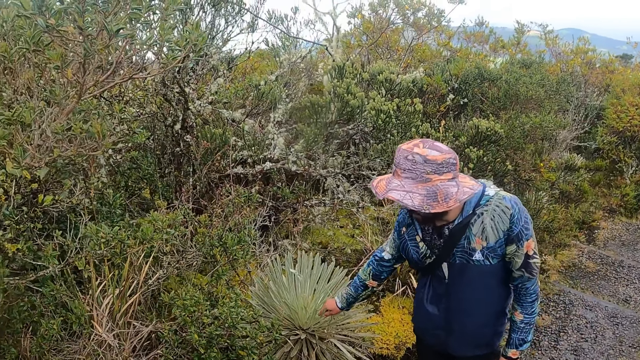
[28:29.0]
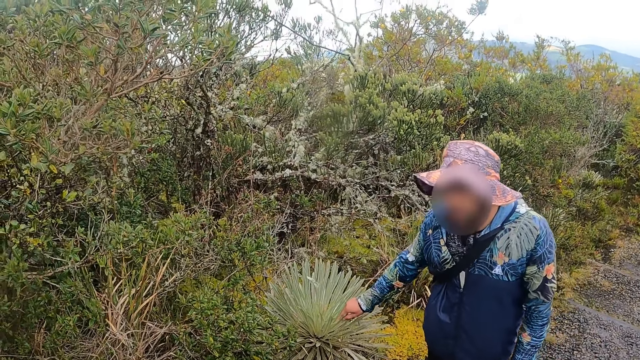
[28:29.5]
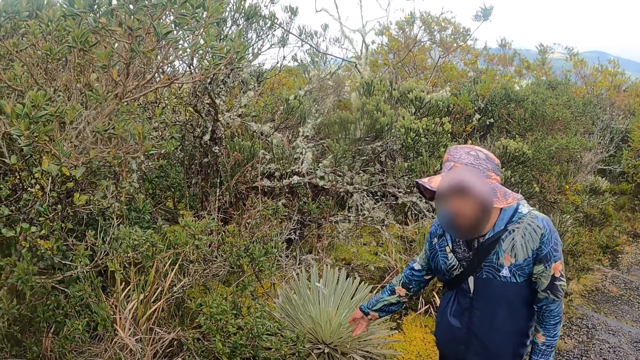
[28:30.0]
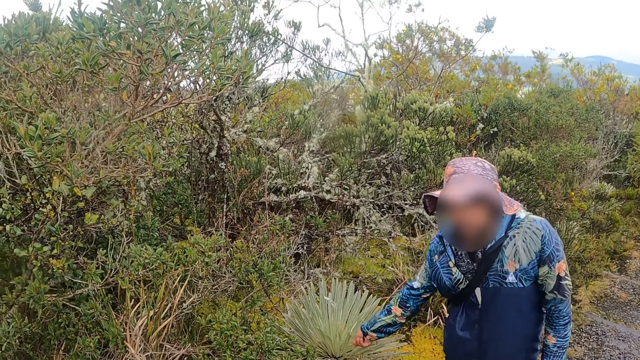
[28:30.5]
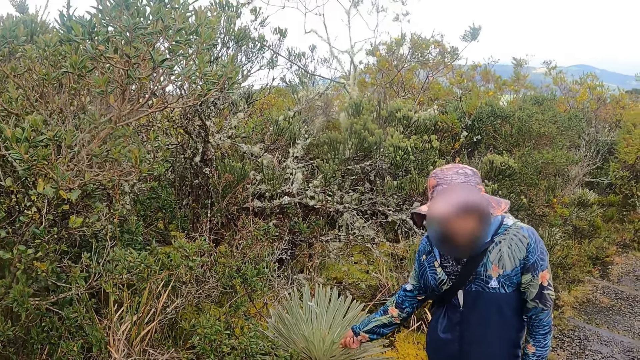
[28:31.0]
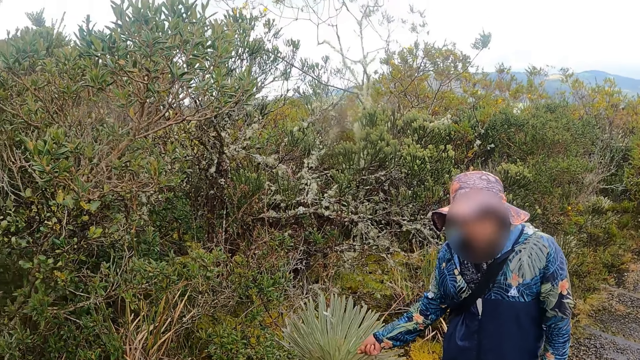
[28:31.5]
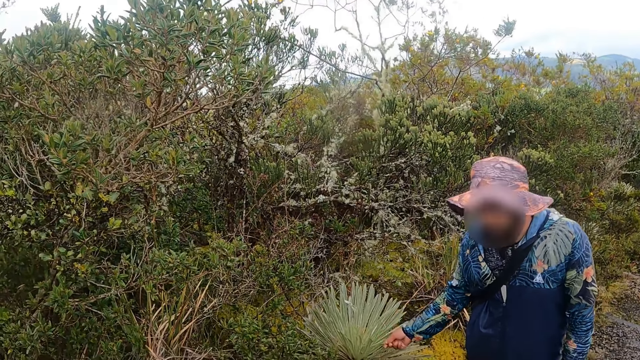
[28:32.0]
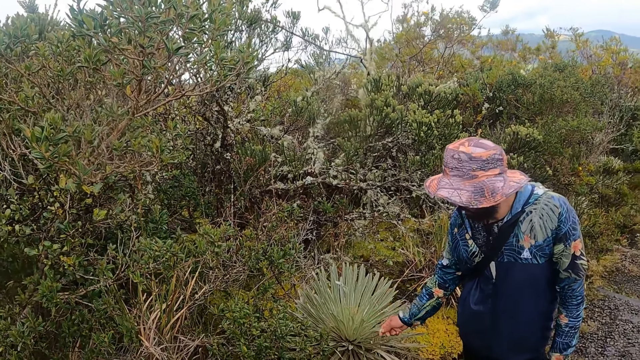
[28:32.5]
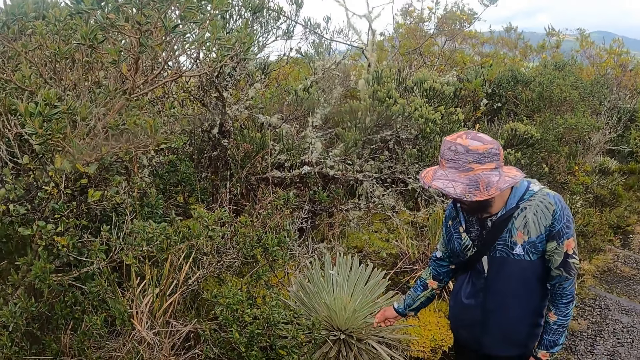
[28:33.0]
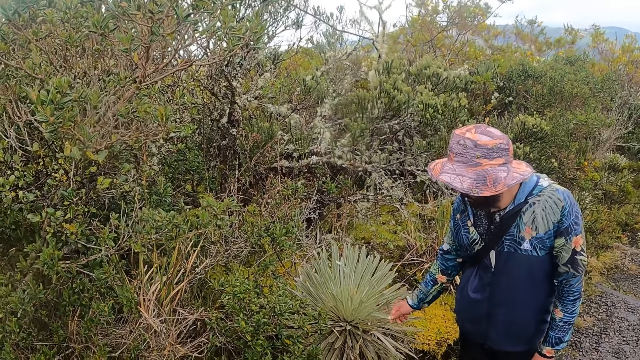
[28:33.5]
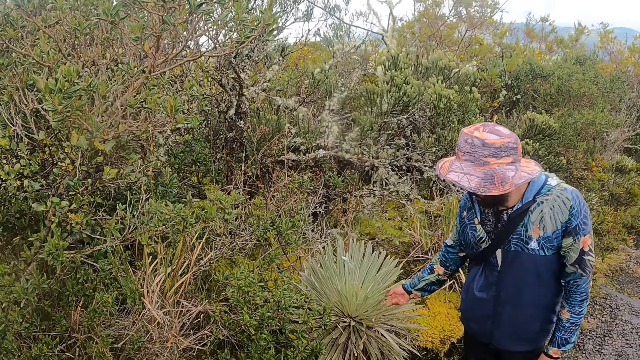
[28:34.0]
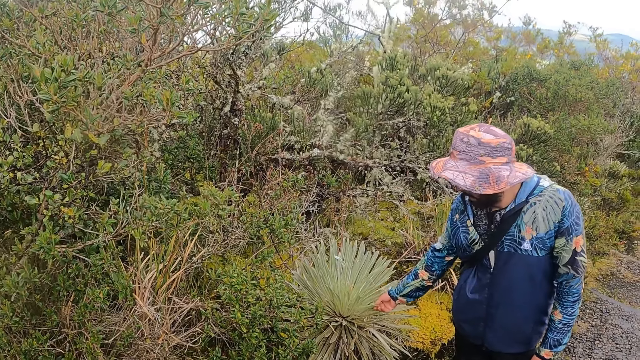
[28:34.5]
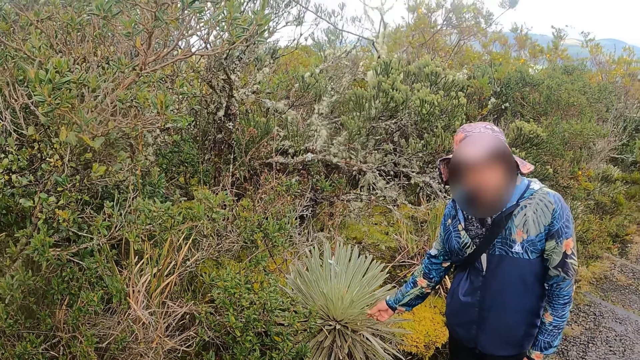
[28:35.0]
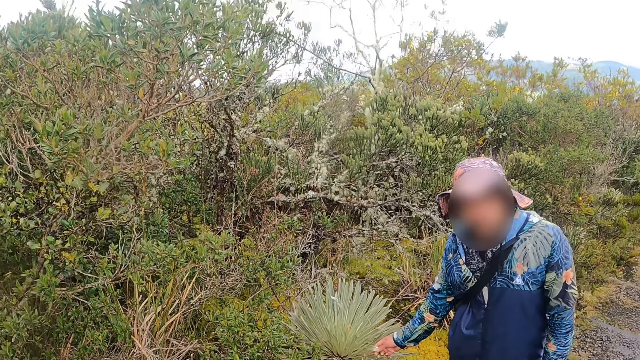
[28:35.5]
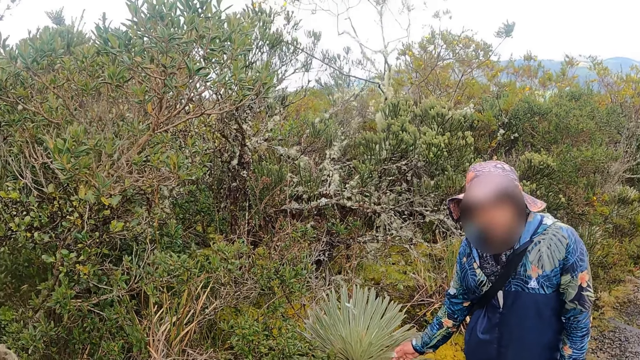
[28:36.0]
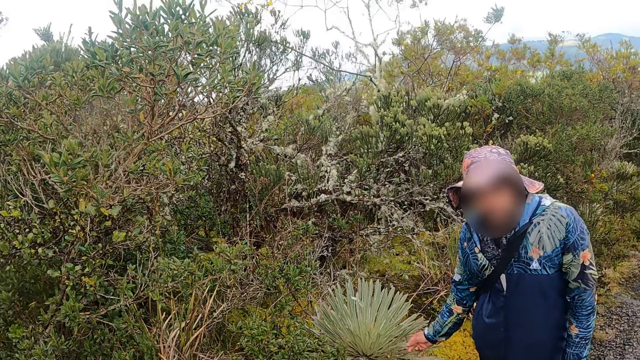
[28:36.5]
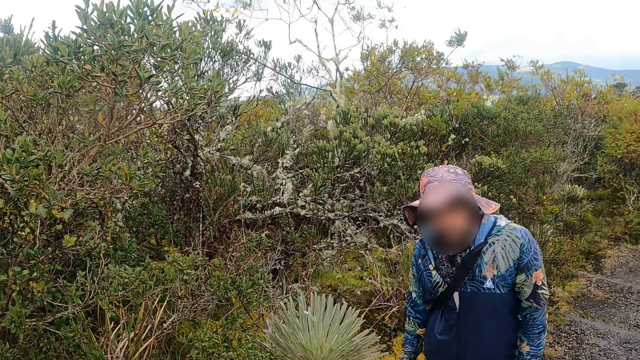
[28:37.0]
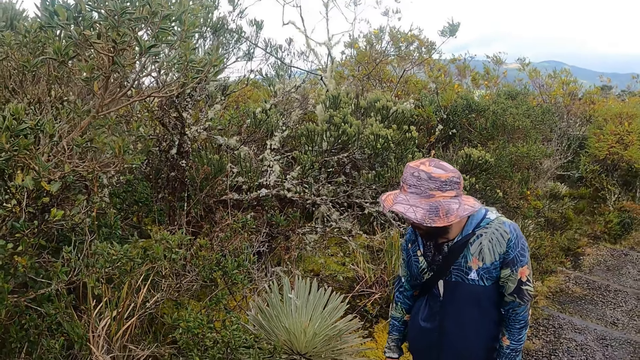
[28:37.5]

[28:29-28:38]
A man touches the plant. He nods his head.

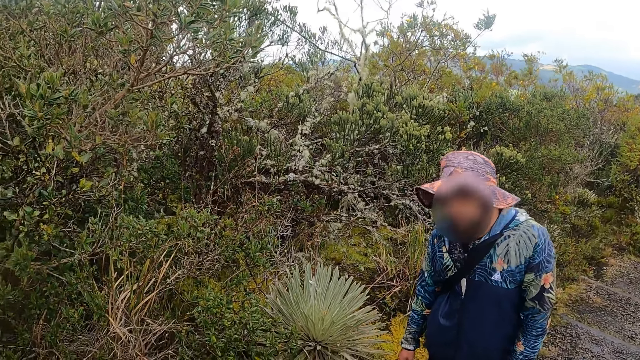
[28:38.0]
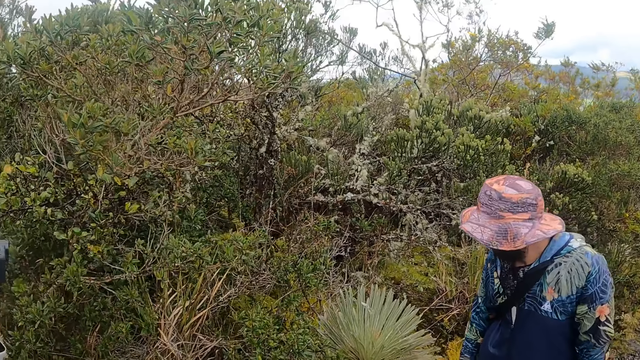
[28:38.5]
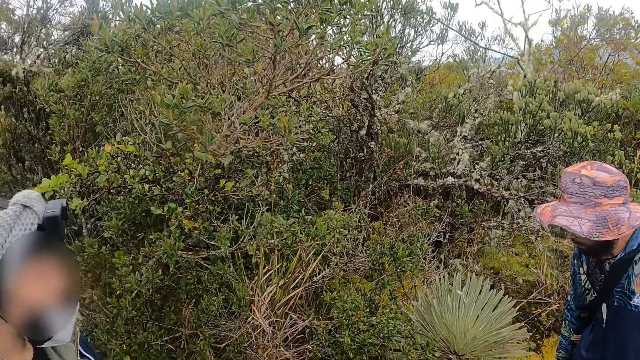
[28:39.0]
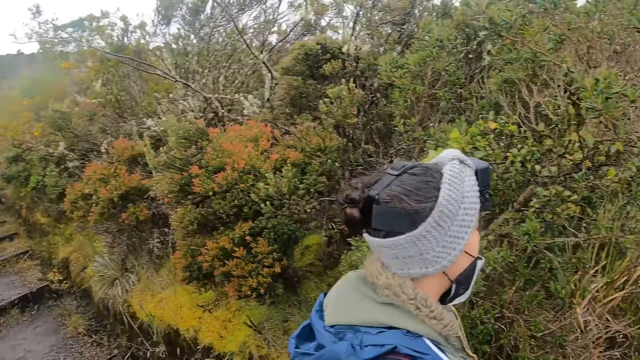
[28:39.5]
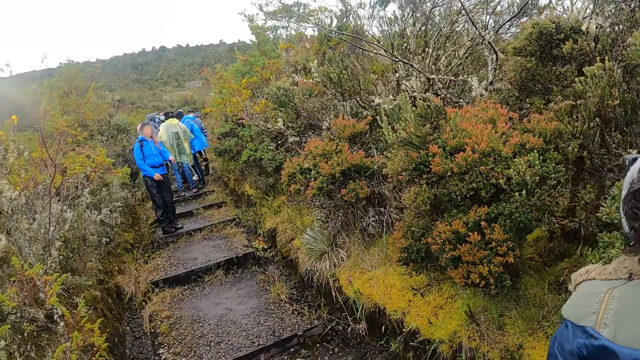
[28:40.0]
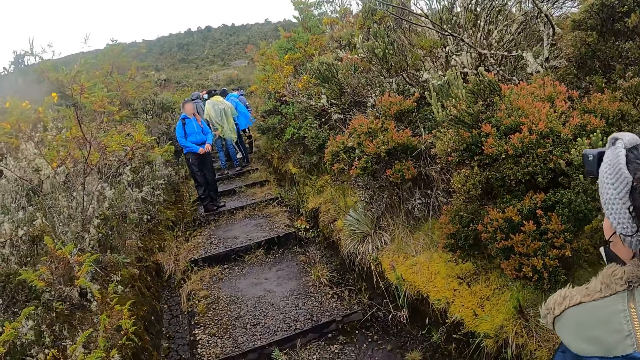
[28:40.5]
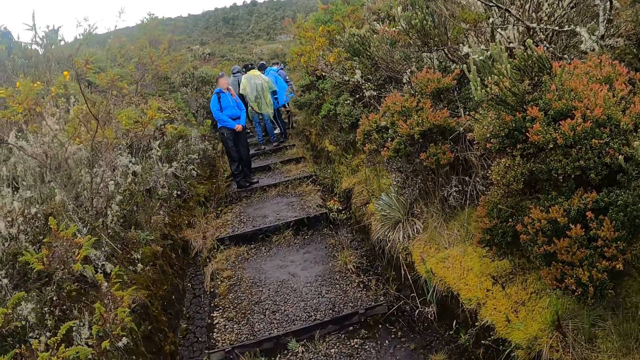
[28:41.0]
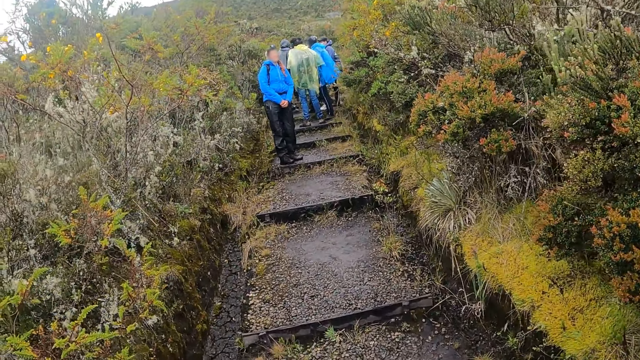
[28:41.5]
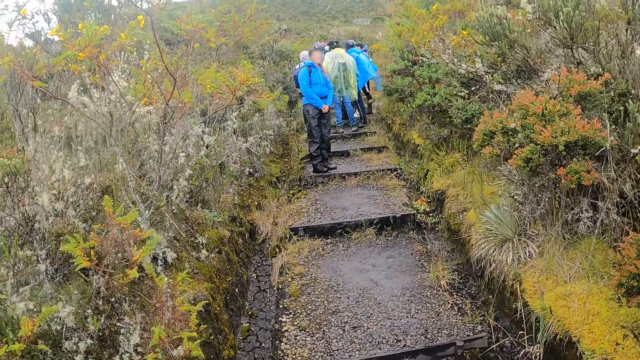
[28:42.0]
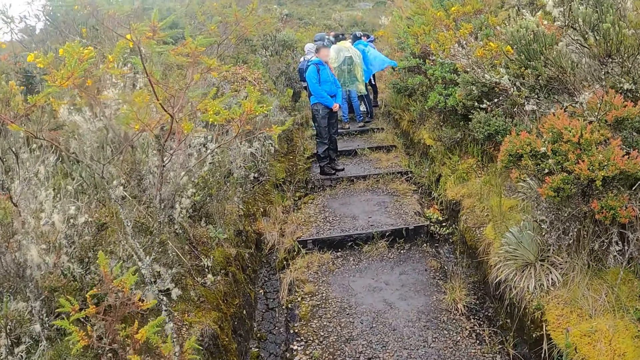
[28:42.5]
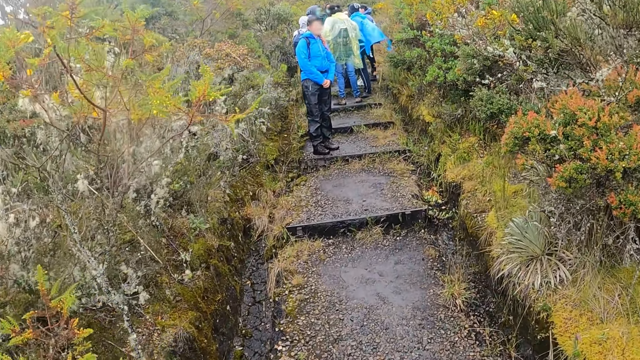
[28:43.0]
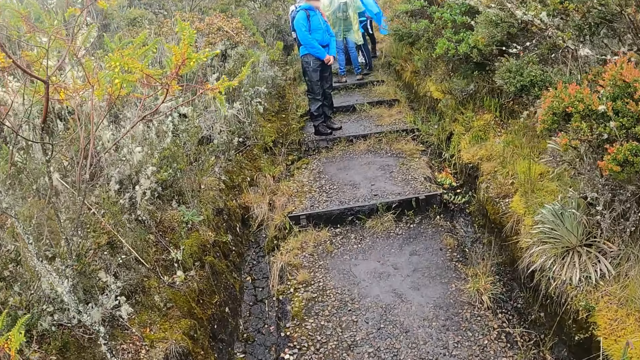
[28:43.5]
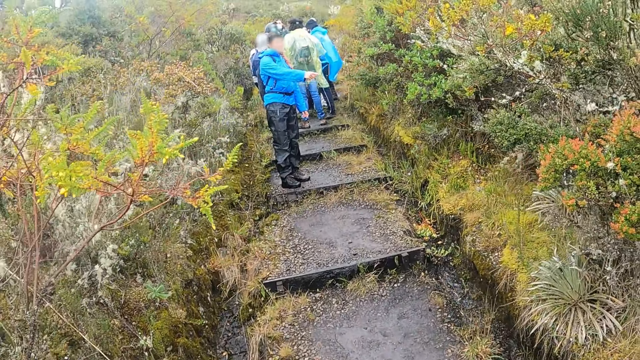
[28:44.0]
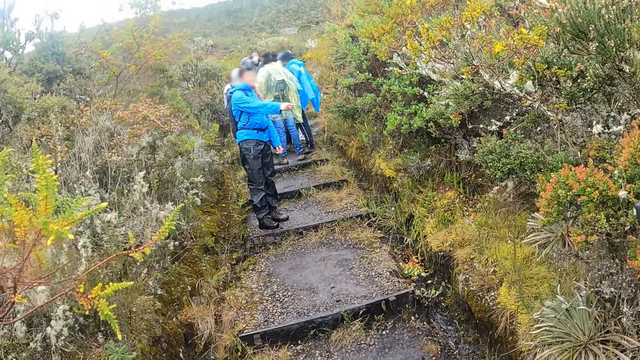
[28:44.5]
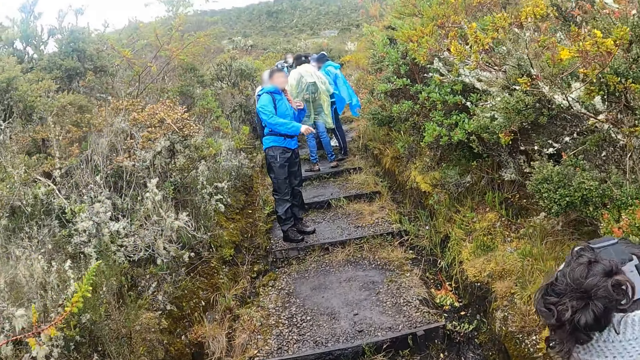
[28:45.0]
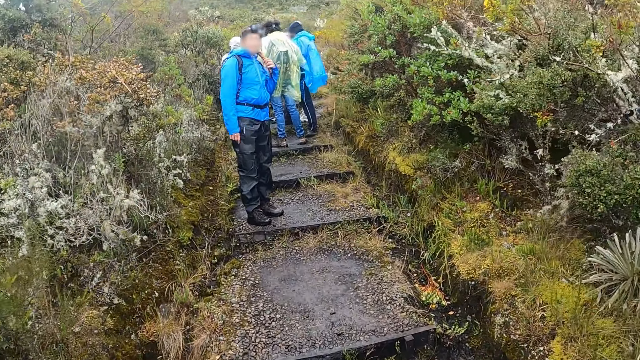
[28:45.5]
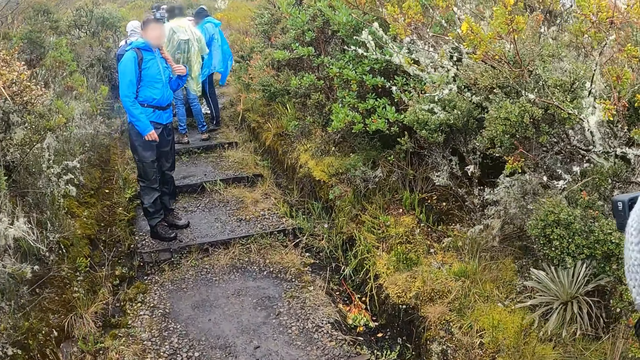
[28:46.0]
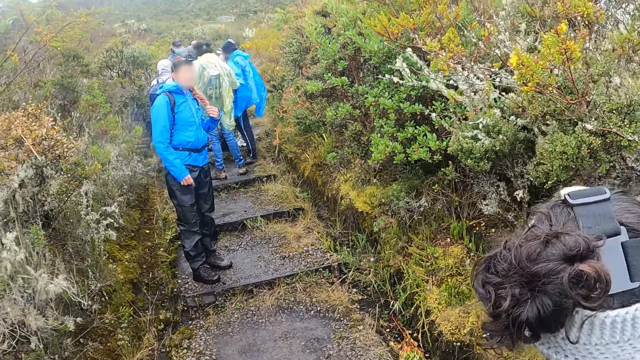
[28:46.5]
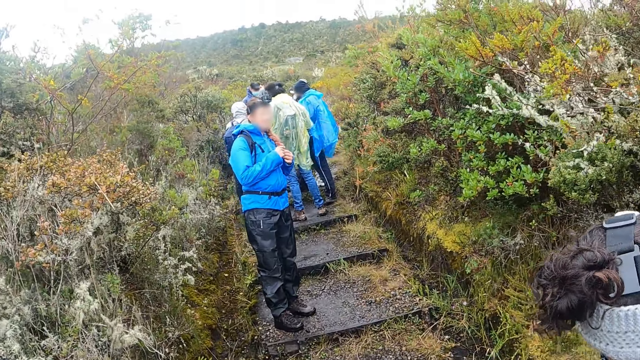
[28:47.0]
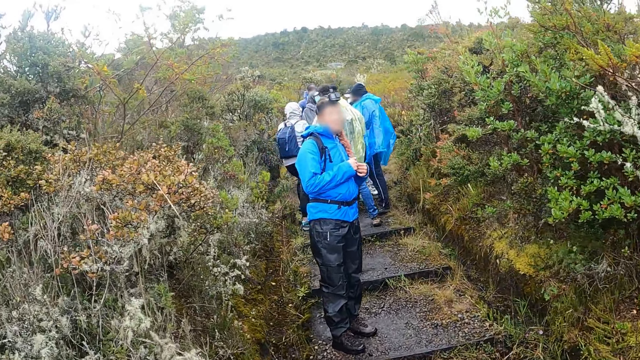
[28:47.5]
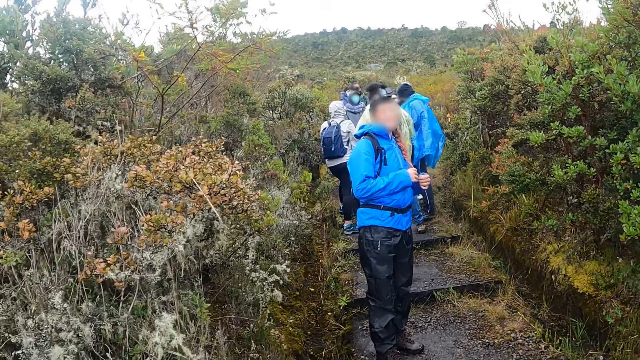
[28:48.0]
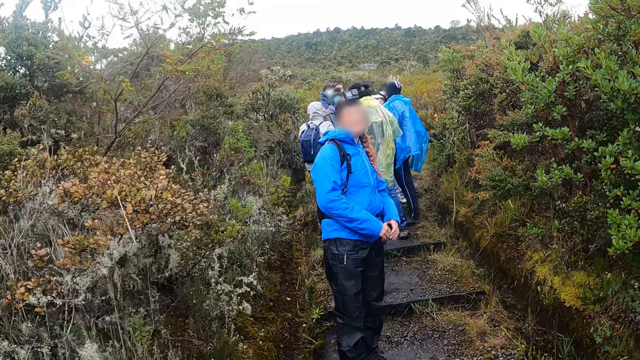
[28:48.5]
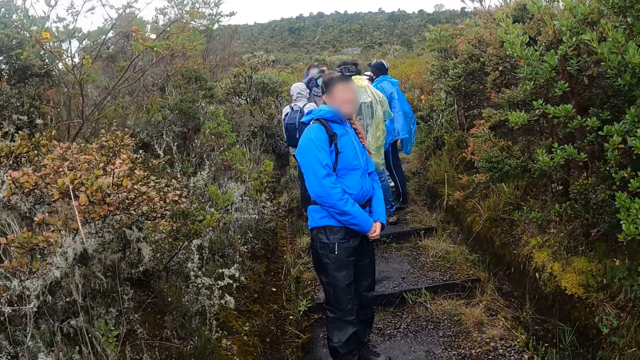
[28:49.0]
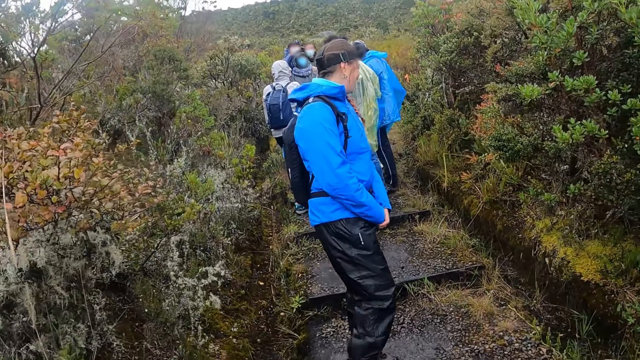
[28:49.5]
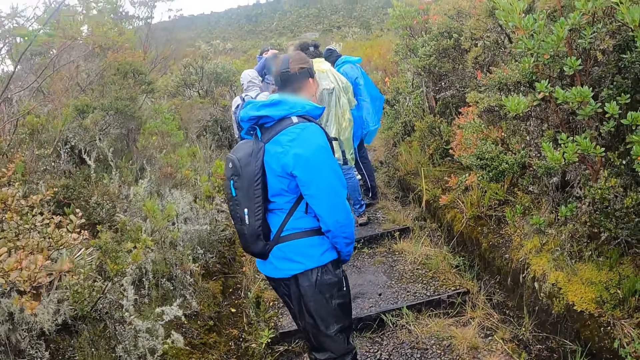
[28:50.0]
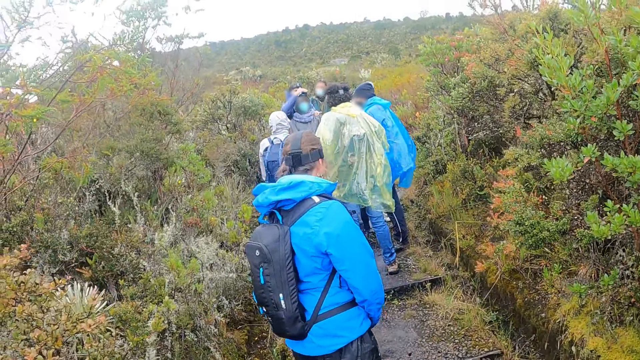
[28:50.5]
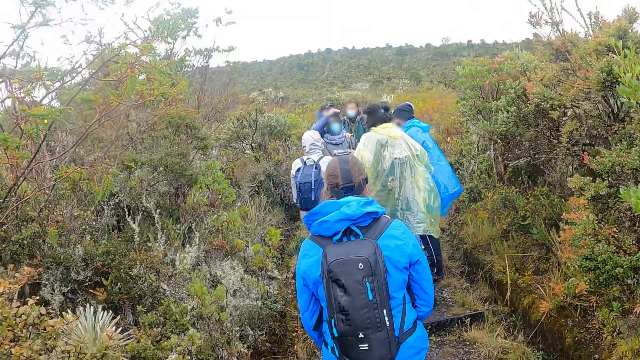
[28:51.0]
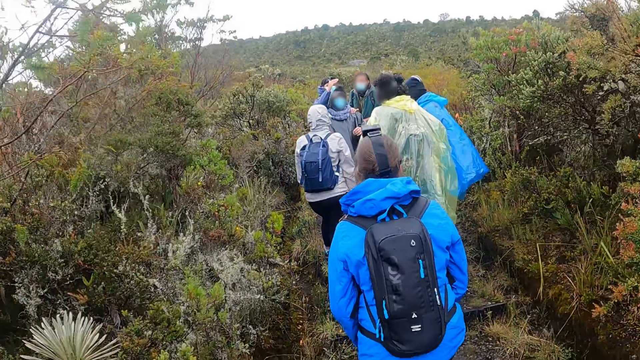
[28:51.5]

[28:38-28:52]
The camera wearer turns around and walks towards other people. A man points his finger. Another man adjusts a camera on a woman's head with both hands.
